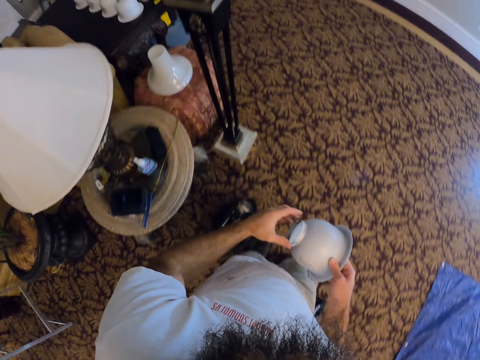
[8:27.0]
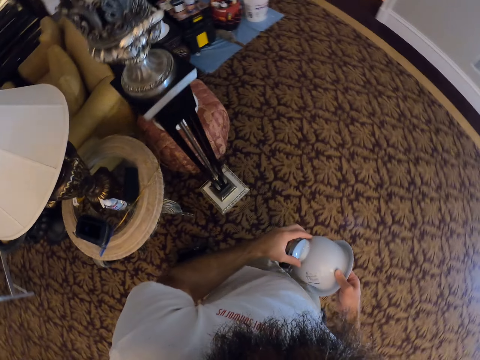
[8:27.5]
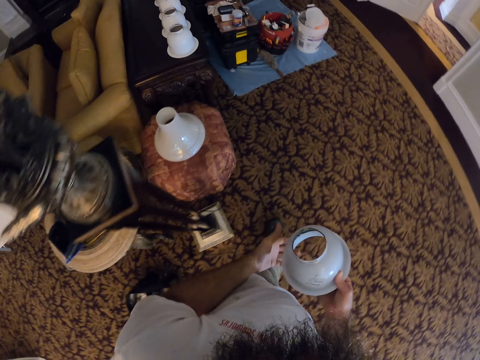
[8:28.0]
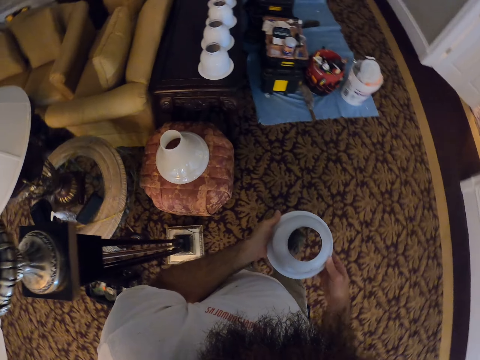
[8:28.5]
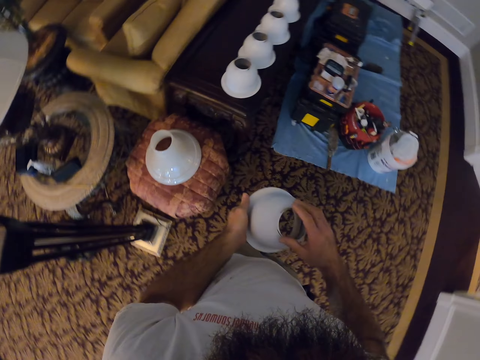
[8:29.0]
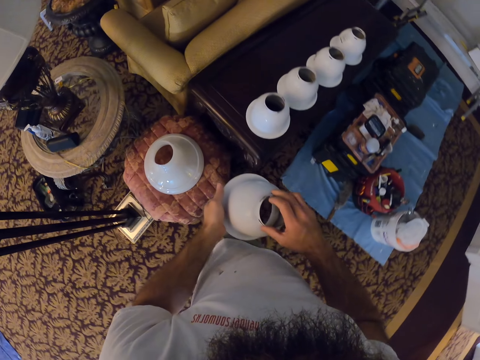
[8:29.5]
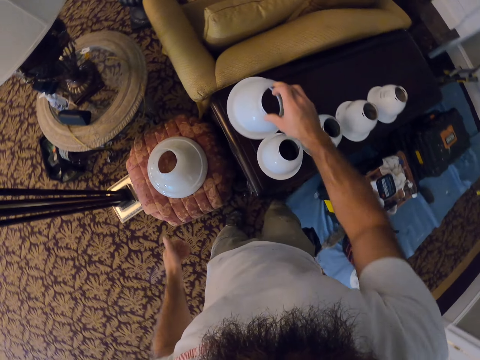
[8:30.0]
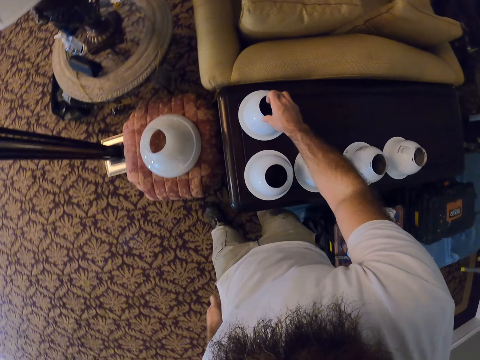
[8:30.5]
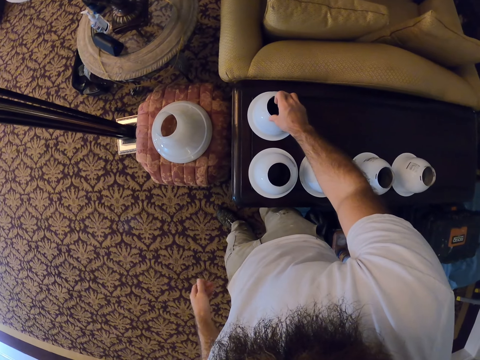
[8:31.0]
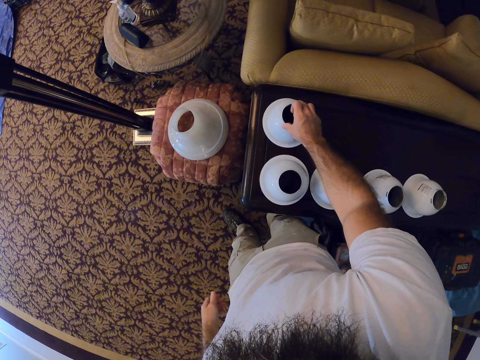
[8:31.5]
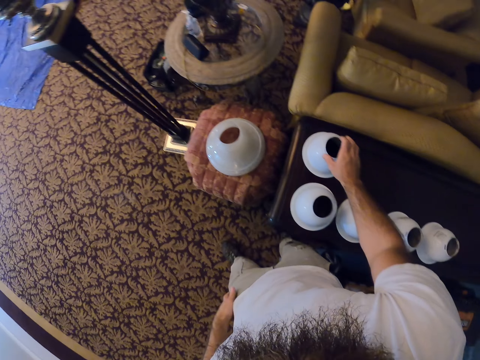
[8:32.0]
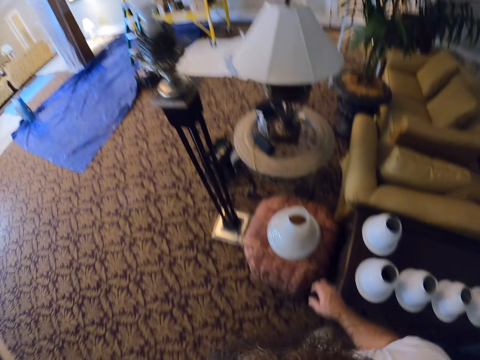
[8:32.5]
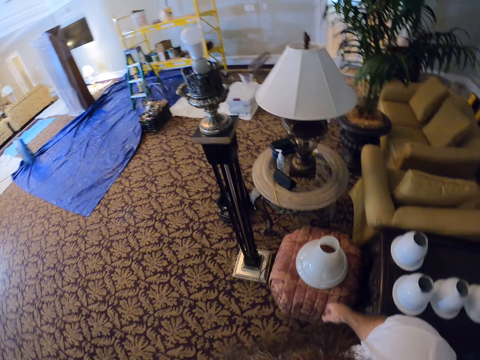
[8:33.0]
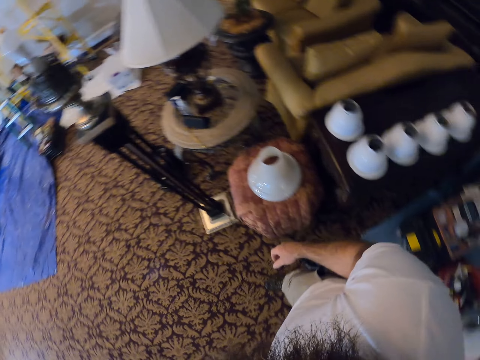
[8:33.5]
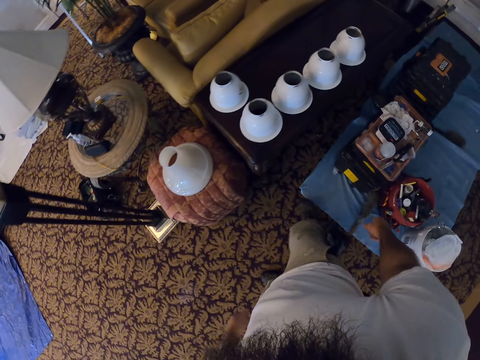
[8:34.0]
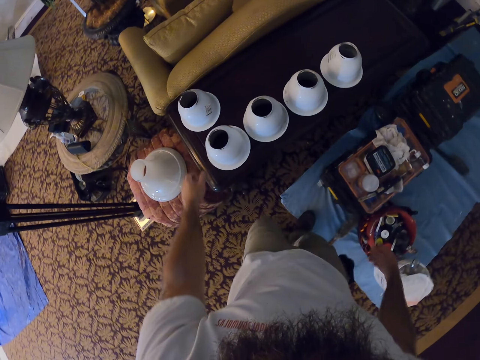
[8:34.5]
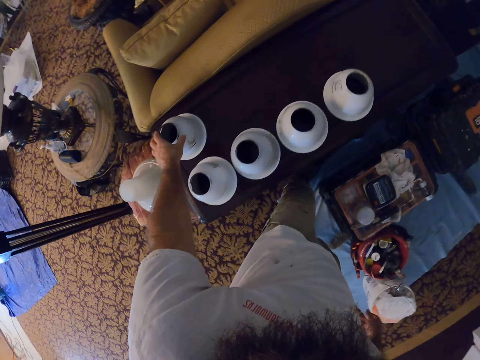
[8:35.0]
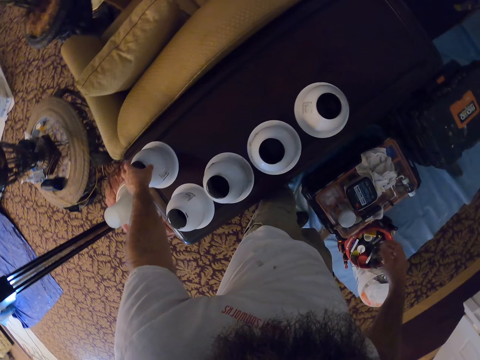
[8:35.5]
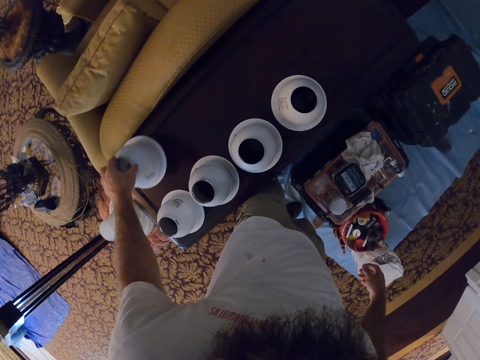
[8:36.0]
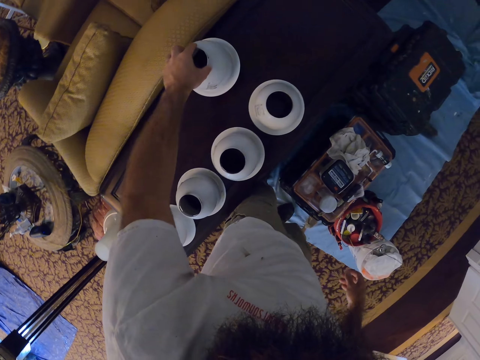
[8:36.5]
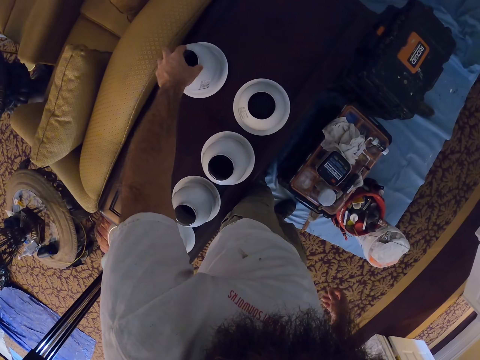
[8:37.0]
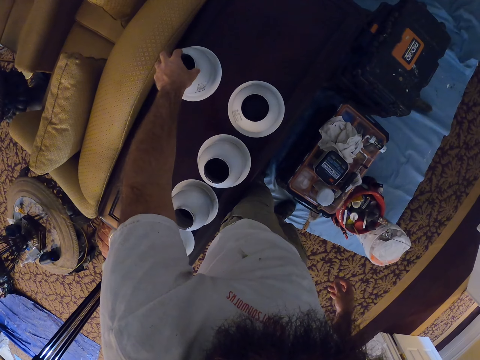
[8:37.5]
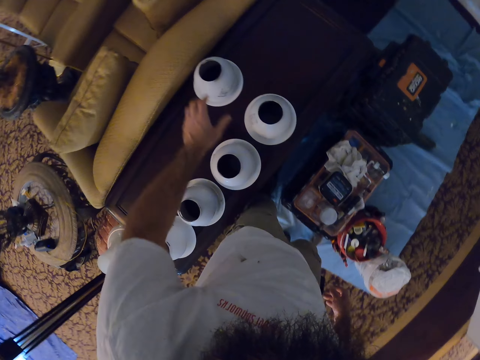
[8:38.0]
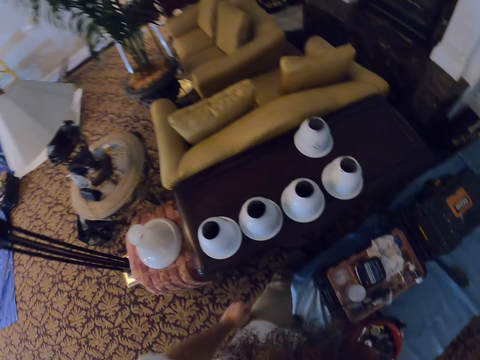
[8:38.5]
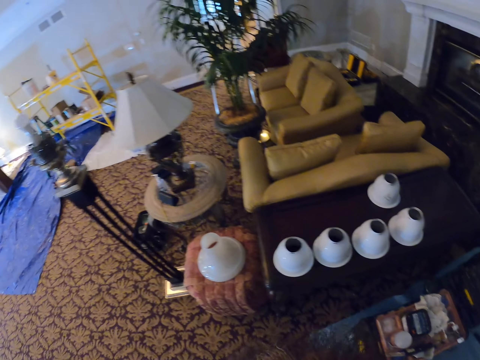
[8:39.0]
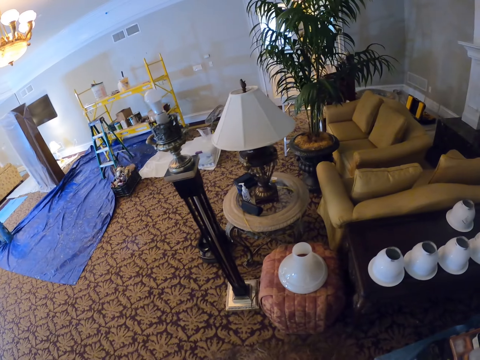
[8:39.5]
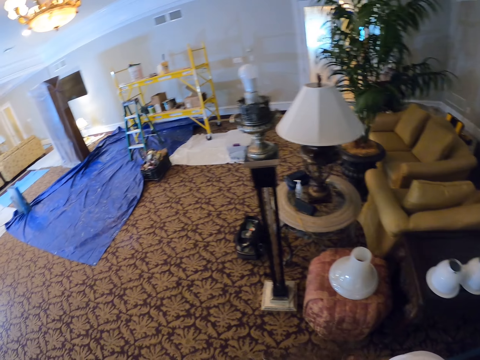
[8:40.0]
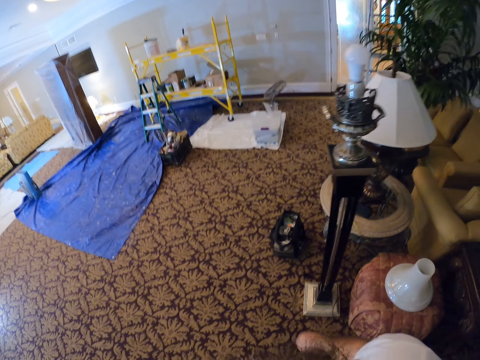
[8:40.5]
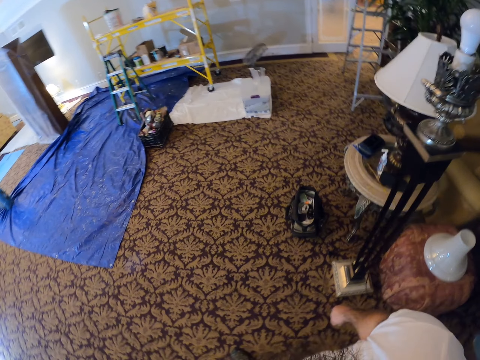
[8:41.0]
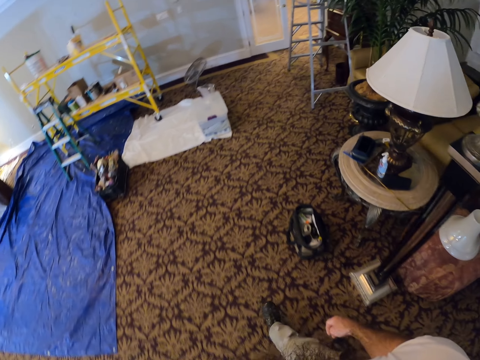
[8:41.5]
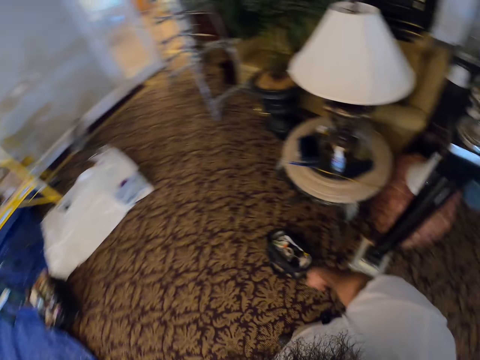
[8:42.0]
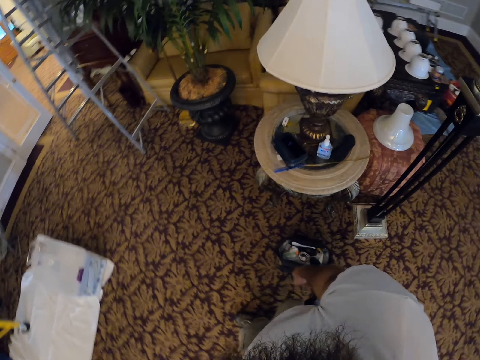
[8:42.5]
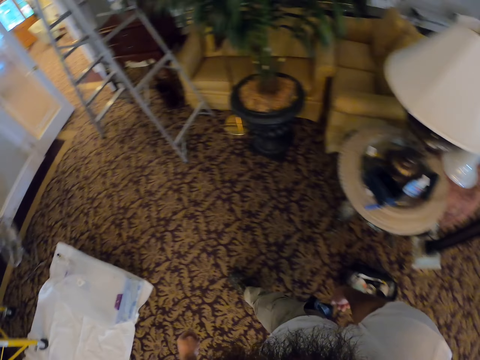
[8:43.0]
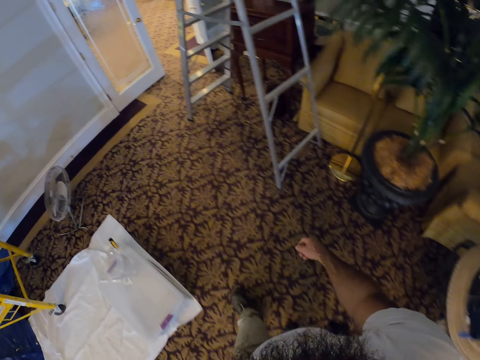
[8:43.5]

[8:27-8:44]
The camera wearer holds the bulb holder with both hands. He drops the bulb holder on the table with his right hand. He picks the bulb holder from the table with his left hand. He moves the bulb holder. He drops the bulb holder on the table with his left hand. He walks towards the ladder.

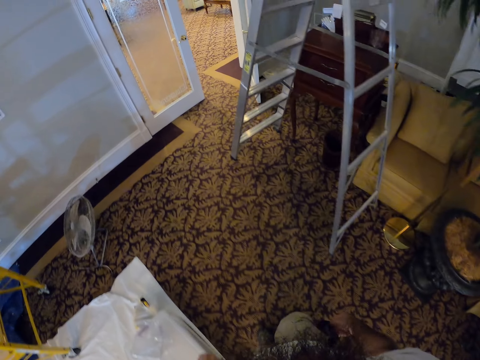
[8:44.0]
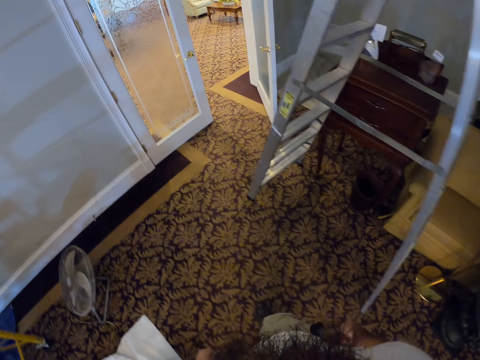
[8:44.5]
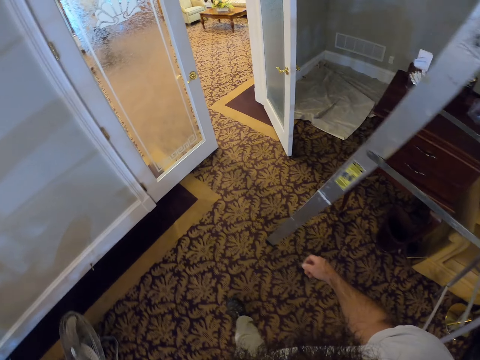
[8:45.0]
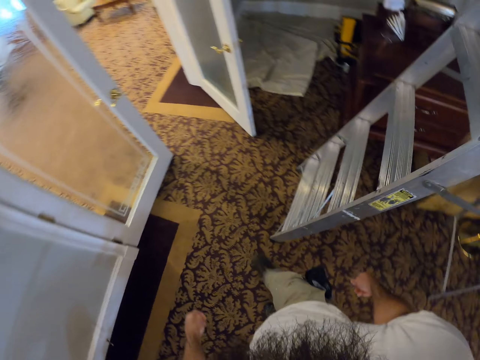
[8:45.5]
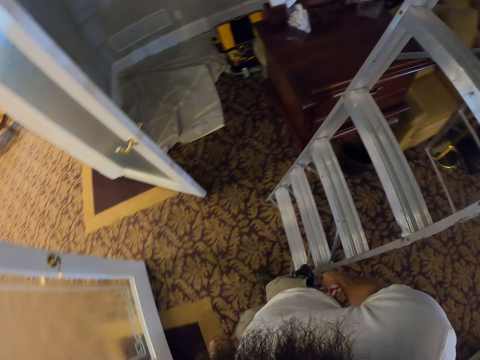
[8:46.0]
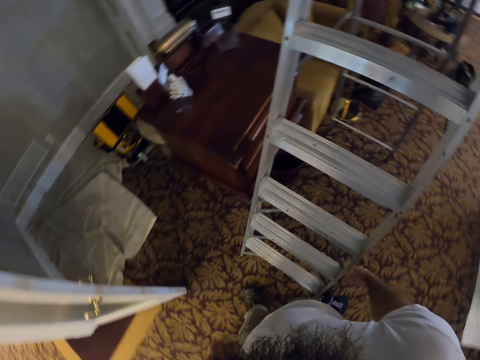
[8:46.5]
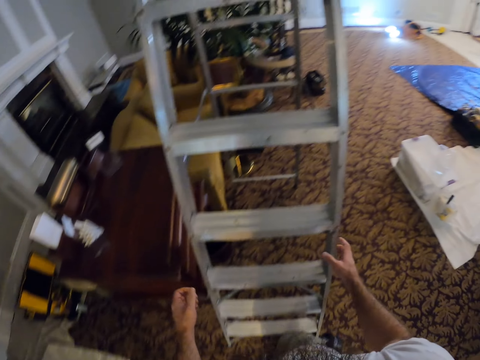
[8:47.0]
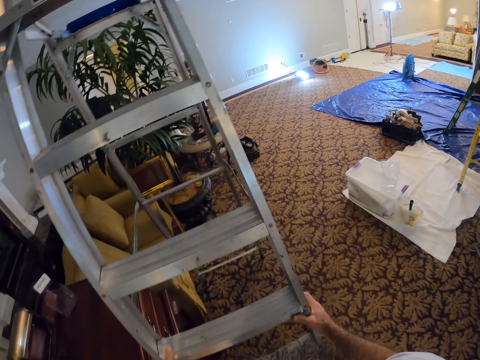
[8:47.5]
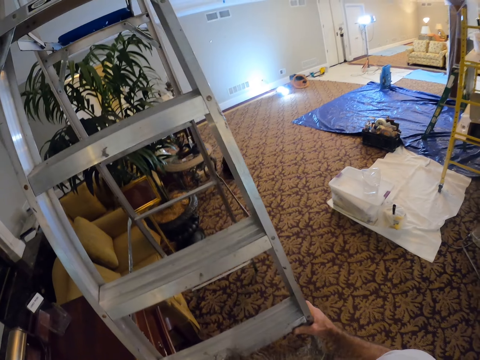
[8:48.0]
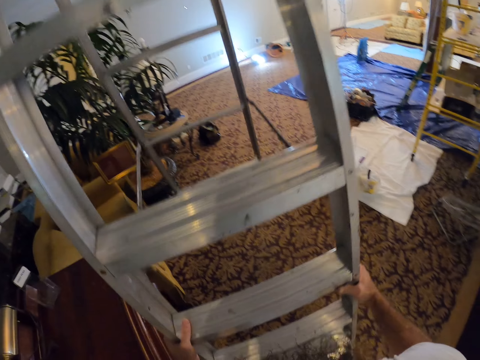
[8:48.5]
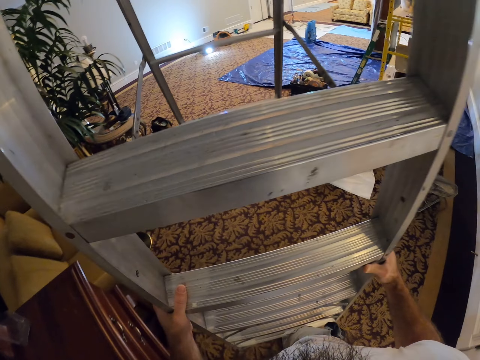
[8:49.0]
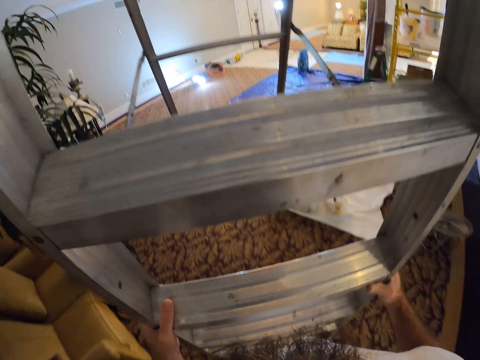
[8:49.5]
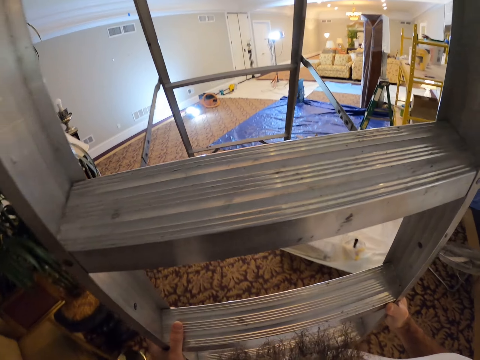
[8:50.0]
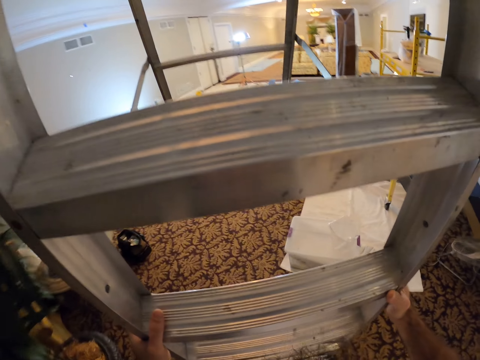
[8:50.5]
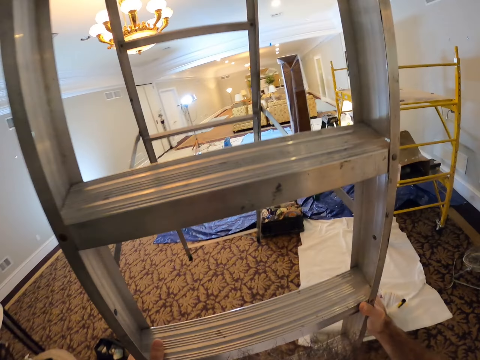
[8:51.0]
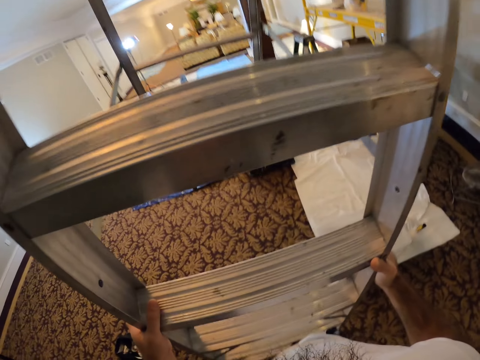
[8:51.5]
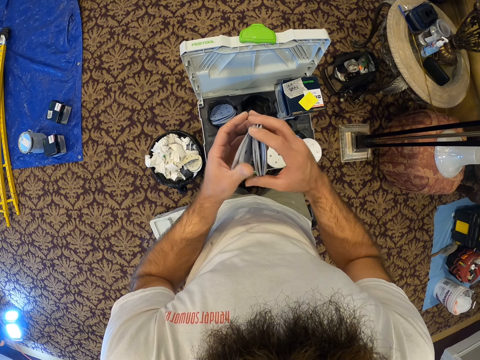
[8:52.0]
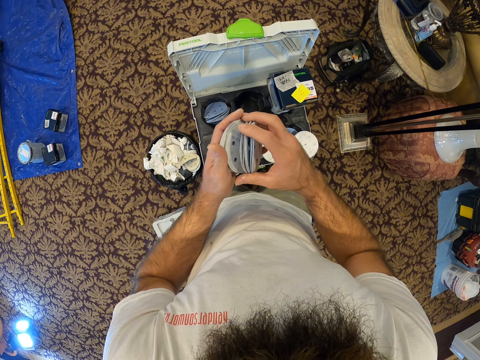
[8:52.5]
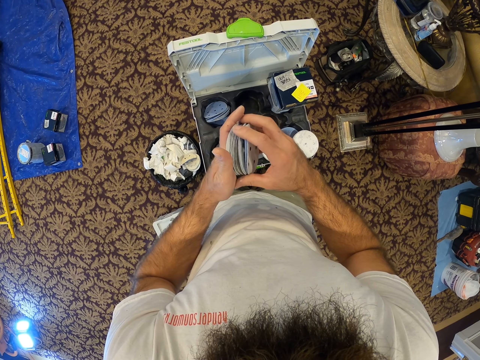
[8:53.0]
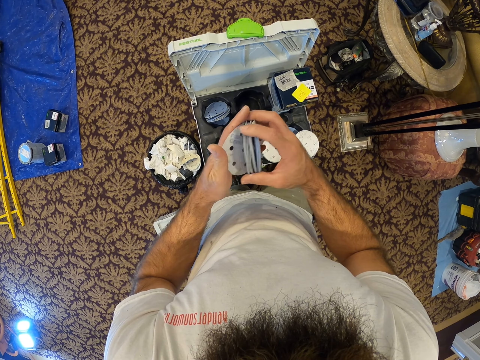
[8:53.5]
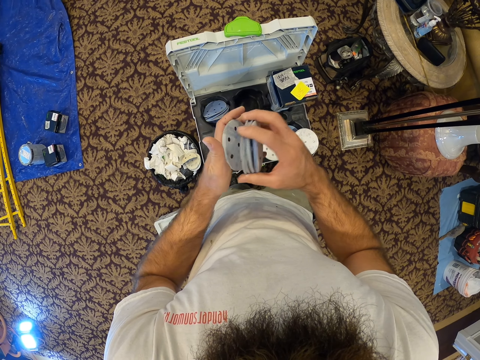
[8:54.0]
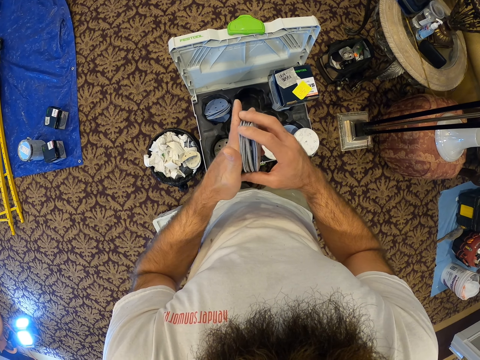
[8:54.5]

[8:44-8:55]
The camera wearer lifts the ladder from the carpet floor with both hands. They sort some papers with both hands. They check something on the hands.
